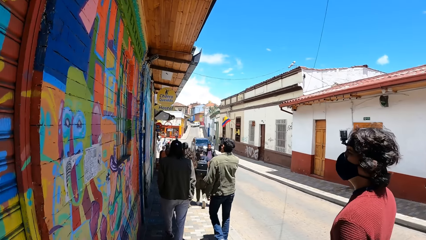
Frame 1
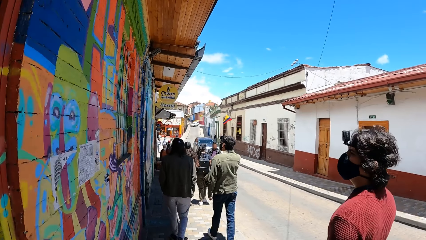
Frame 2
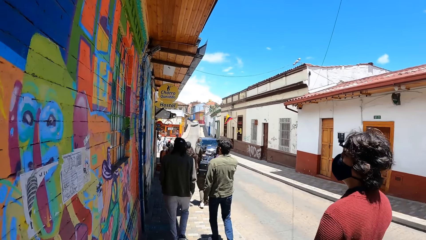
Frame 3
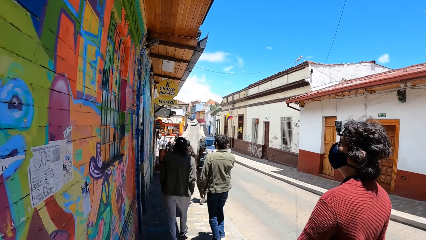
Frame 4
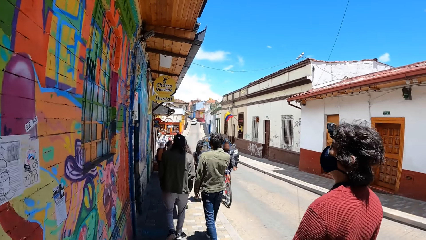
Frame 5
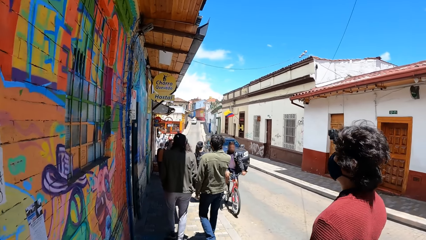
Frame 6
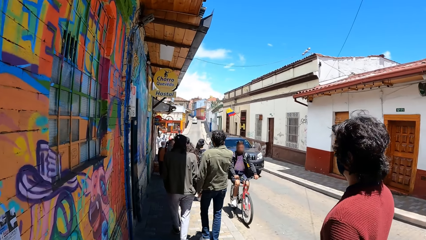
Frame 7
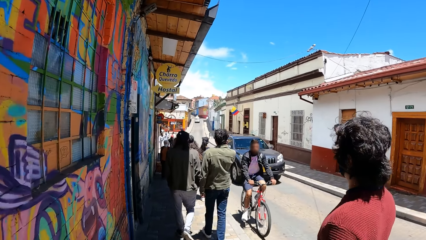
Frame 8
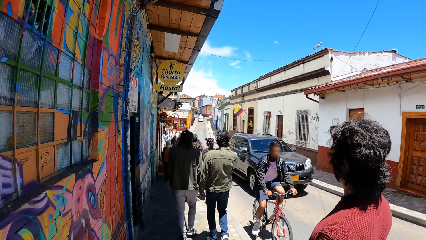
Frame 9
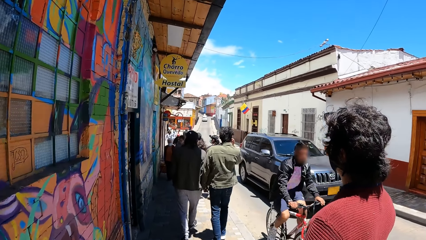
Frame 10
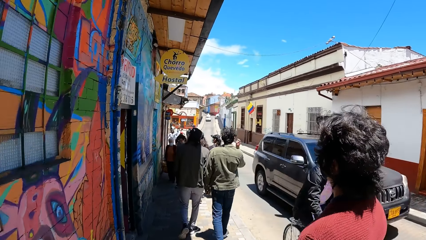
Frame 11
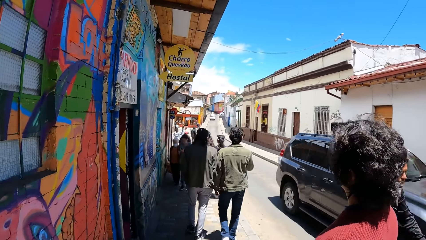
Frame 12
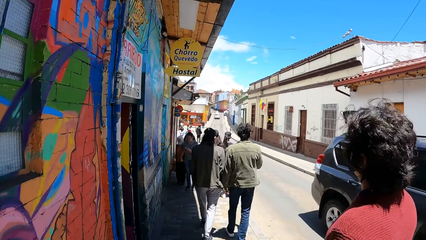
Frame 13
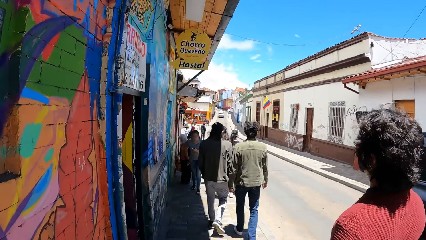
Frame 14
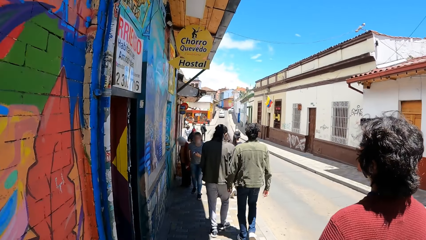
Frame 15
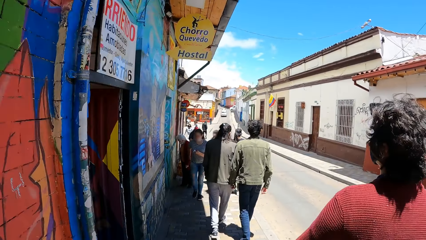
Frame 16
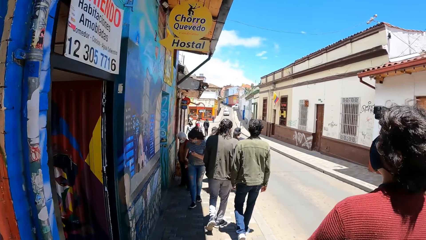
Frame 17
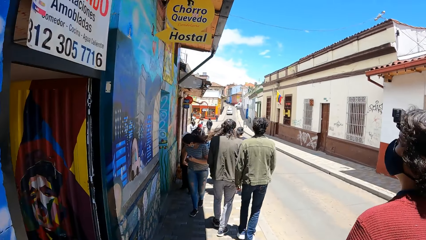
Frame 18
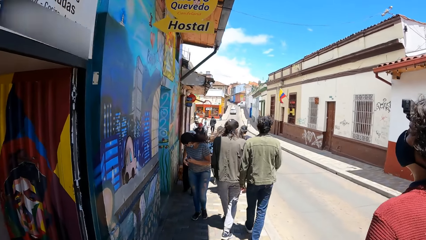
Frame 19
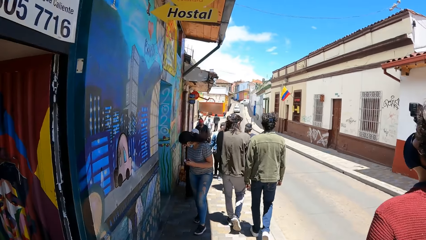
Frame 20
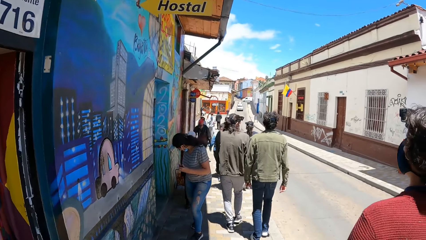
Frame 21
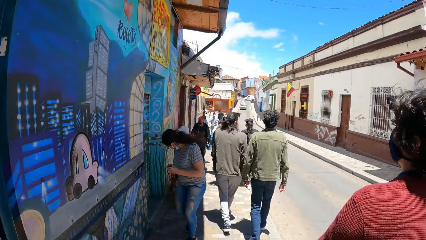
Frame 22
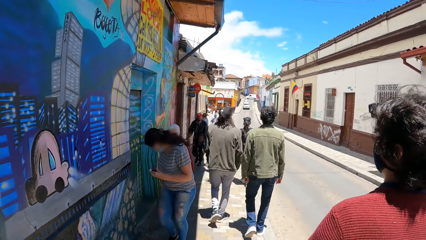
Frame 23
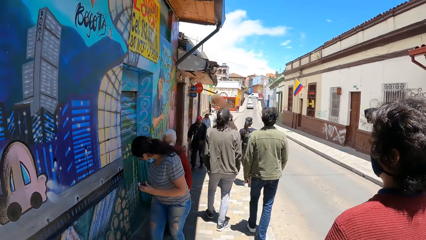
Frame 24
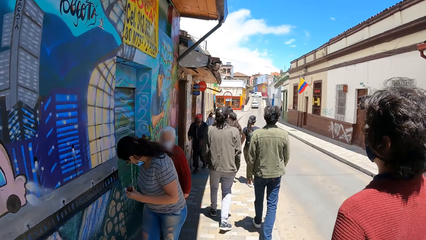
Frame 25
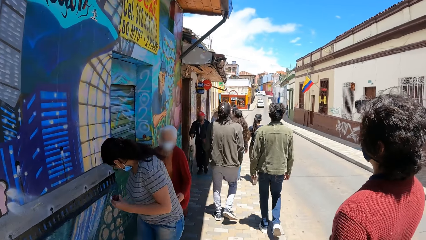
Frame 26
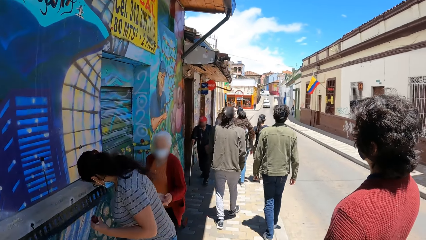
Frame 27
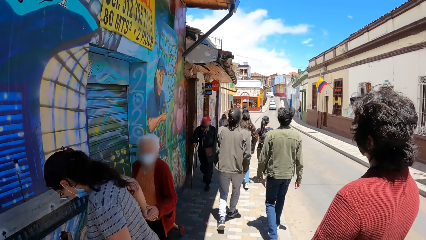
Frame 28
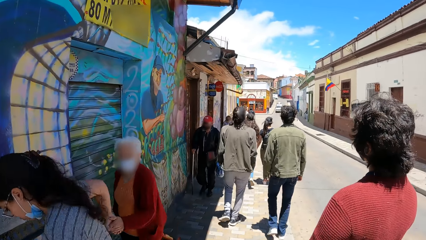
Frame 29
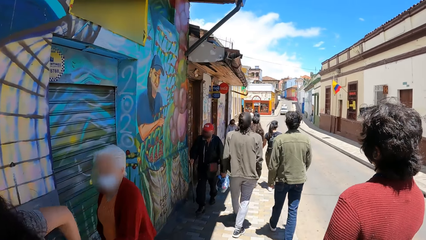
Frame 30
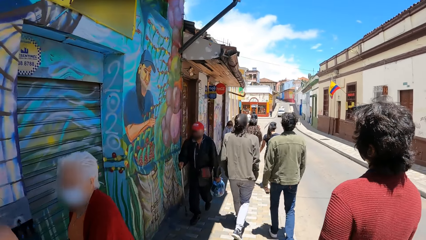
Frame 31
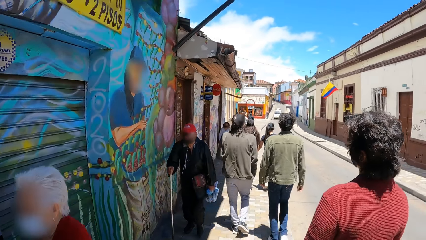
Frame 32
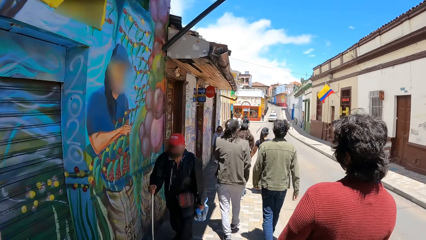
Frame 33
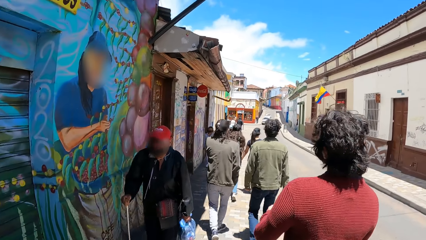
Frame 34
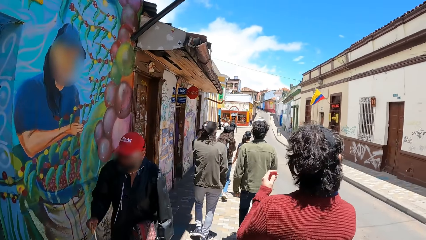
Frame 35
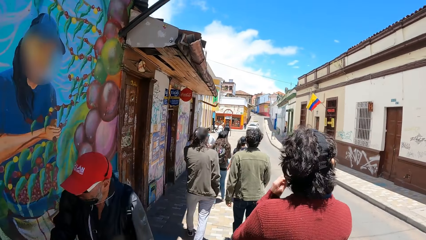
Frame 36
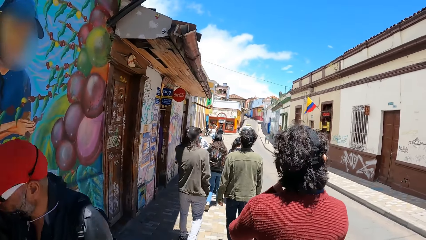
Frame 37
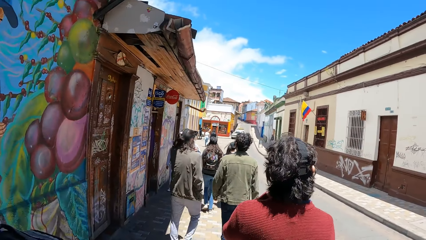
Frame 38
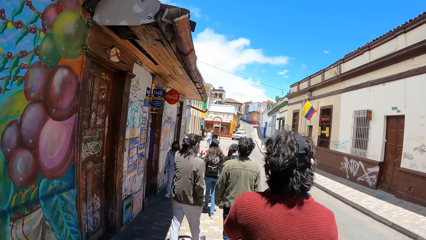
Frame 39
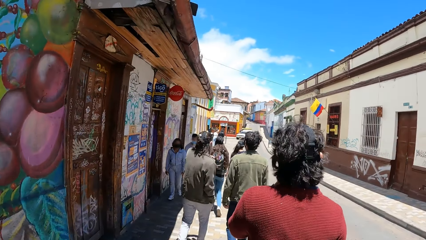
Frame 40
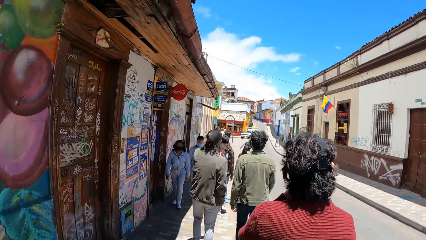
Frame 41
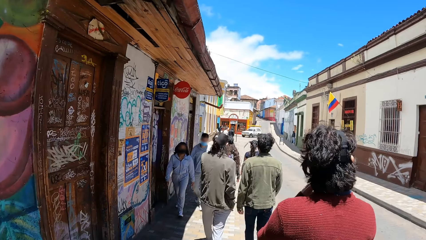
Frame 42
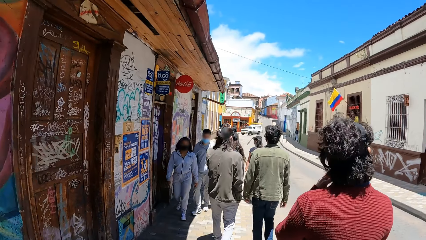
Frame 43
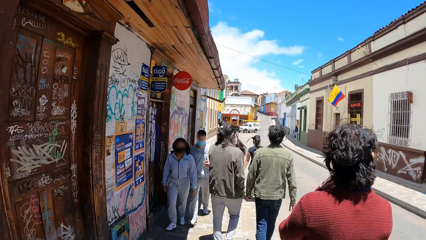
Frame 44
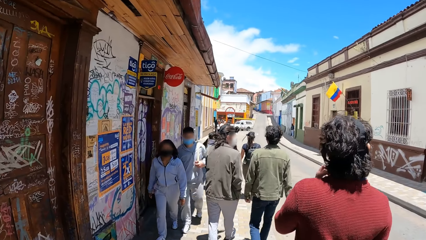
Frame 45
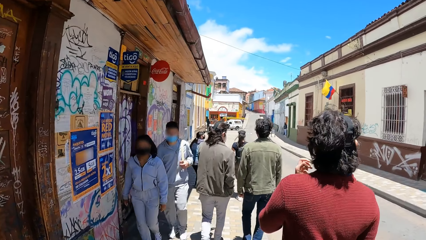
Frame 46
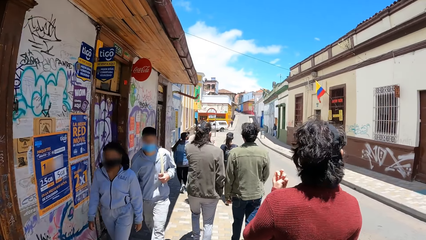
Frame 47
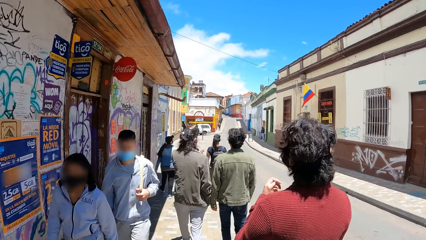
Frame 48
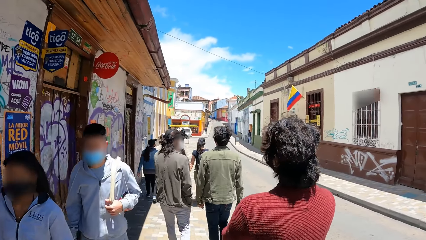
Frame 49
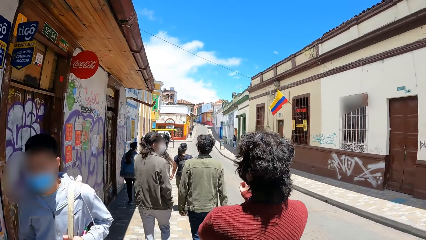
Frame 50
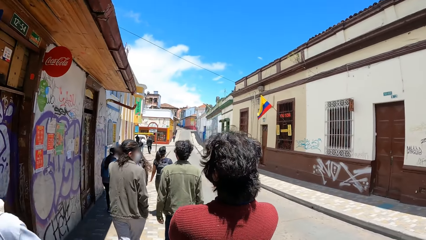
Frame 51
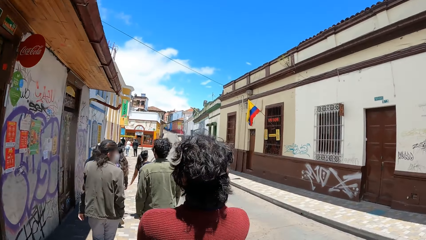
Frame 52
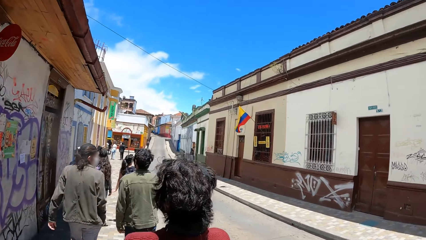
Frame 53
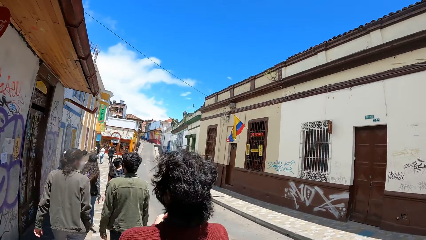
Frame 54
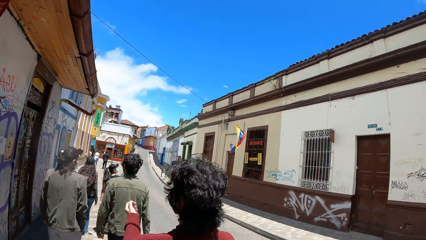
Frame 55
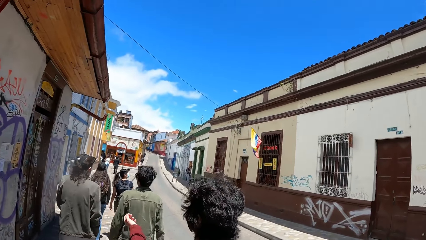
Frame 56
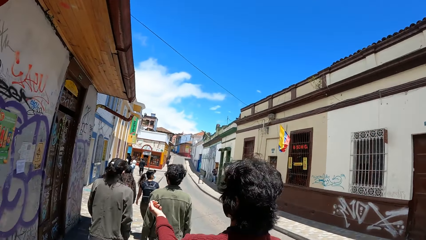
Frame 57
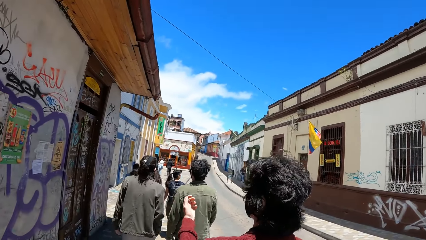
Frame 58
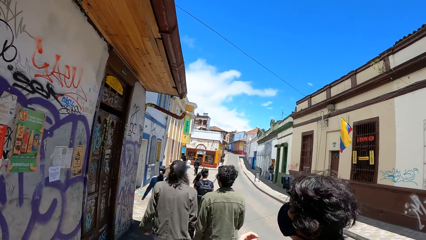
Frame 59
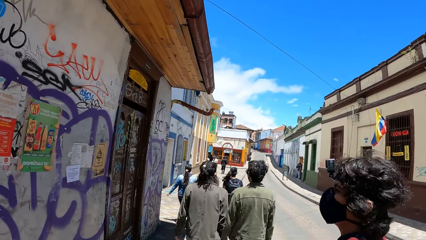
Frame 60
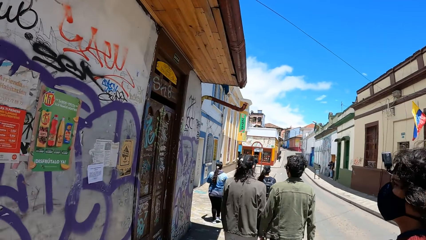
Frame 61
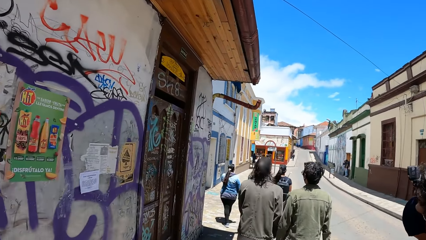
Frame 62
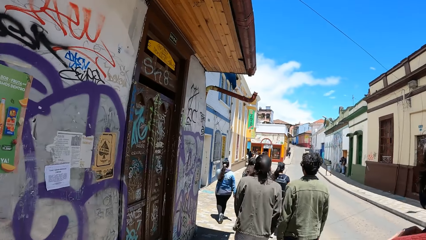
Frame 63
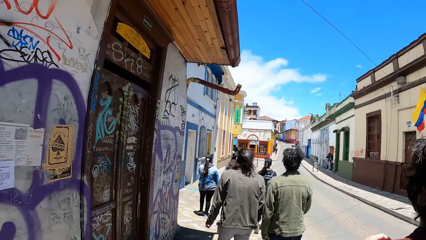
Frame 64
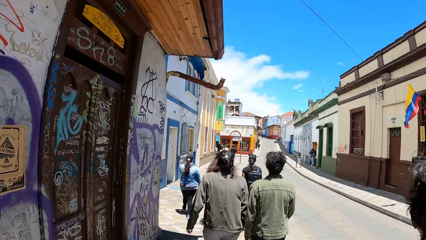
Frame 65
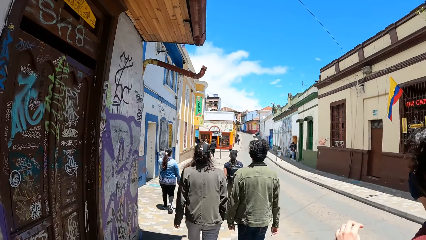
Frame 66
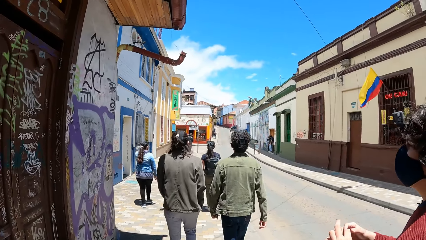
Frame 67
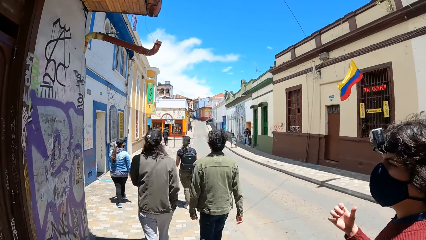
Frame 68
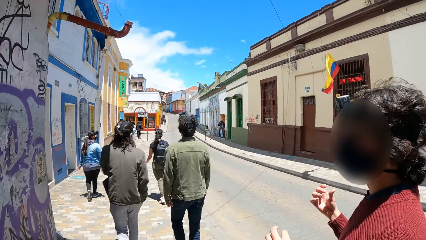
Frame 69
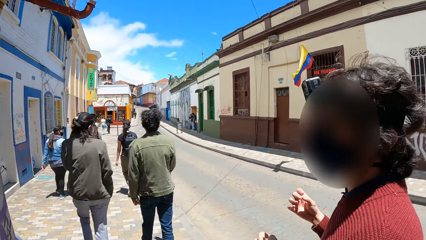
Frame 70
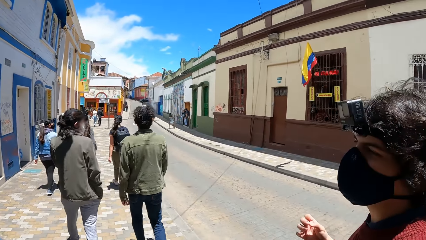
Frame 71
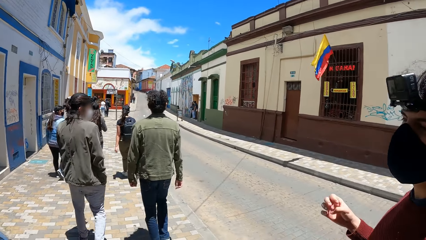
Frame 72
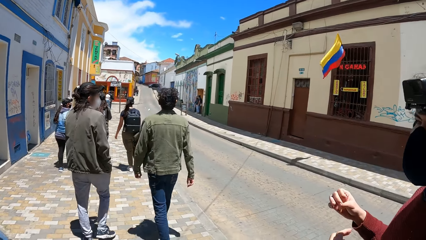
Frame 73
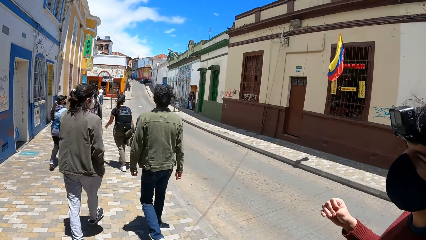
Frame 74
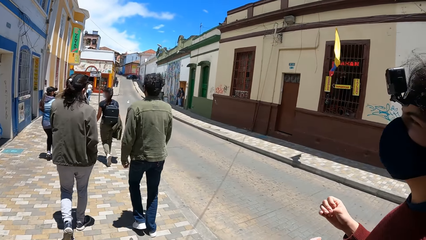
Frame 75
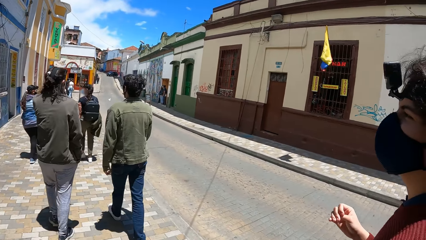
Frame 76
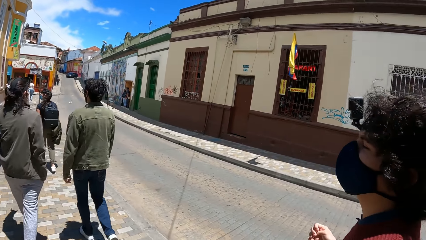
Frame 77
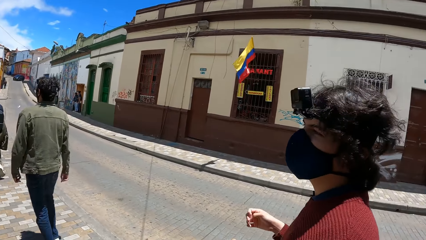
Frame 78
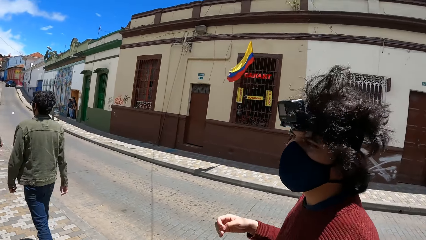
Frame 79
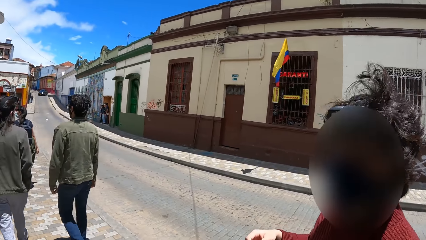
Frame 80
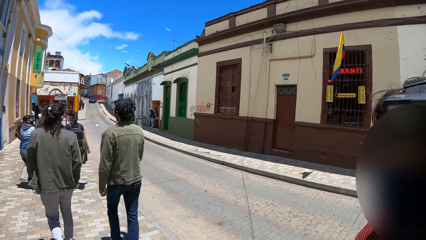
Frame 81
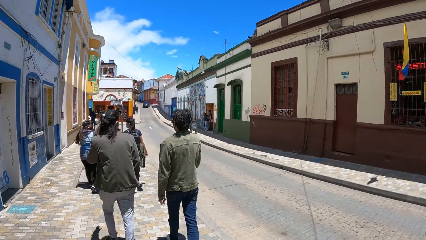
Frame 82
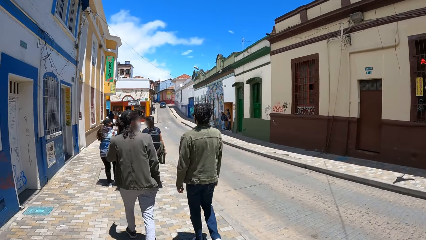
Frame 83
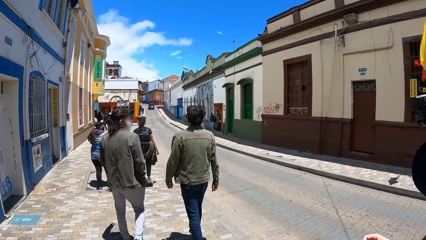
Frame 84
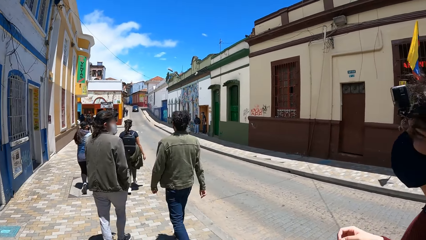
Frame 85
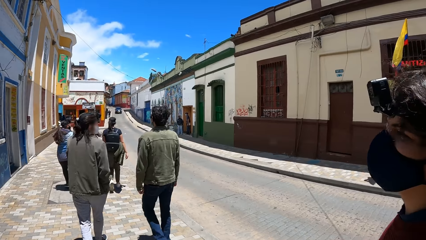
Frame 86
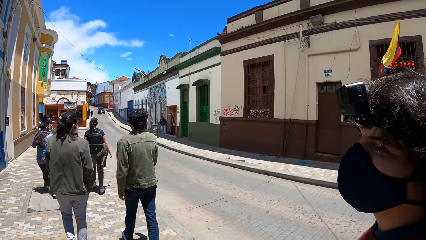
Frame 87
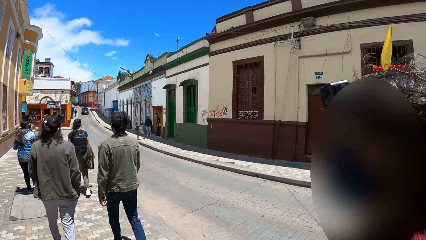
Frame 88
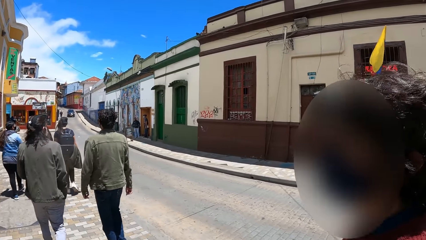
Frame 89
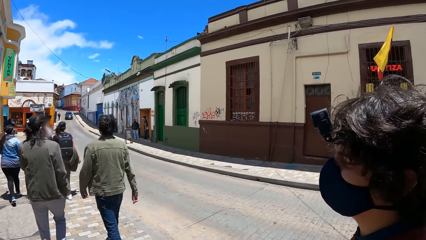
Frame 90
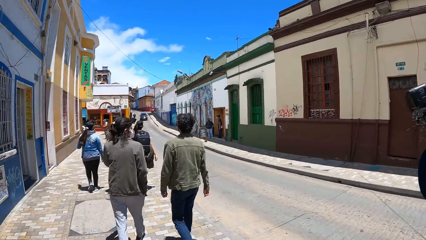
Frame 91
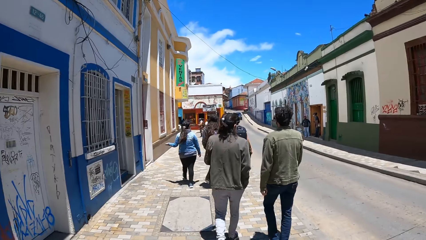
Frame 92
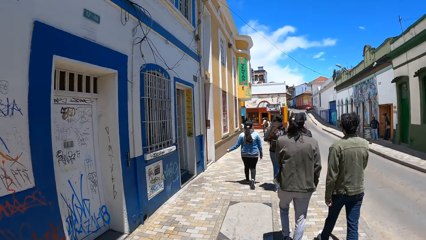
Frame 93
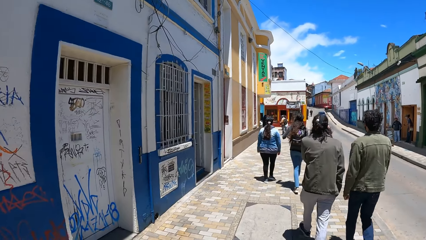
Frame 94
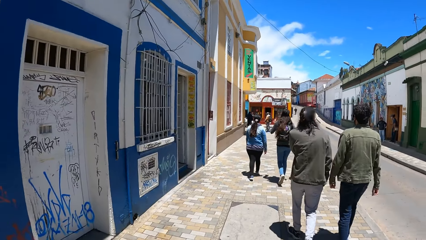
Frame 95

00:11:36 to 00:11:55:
A bicycle rides past the camera wearer. A black jeep drives past them. The man touches the face mask on his face with his left hand. The camera wearer looks at the man. They walk on the sidewalk of the road.
